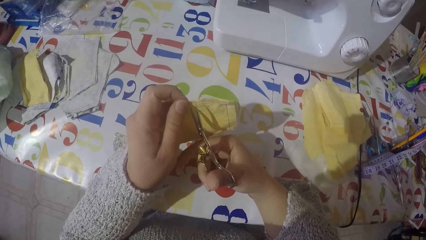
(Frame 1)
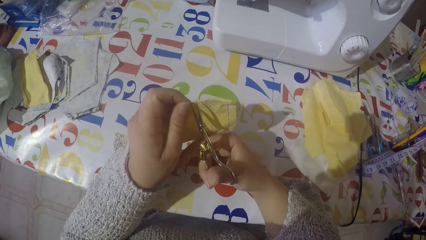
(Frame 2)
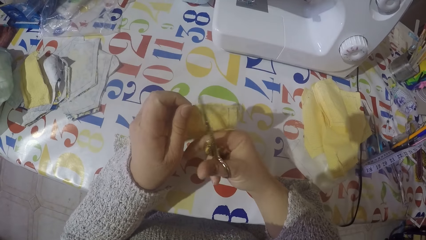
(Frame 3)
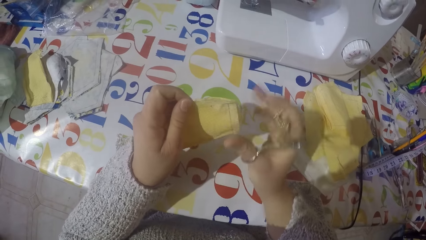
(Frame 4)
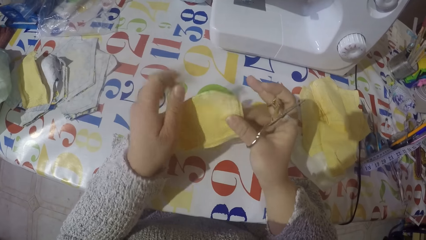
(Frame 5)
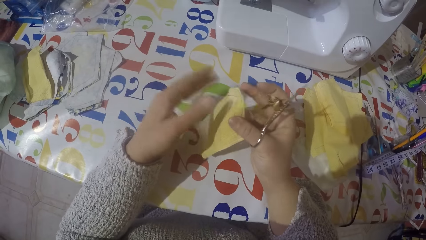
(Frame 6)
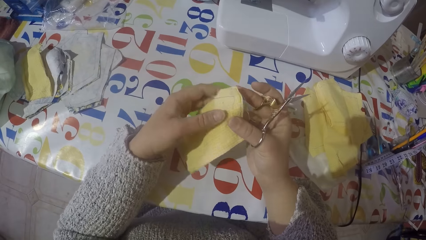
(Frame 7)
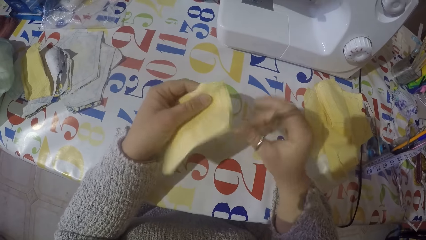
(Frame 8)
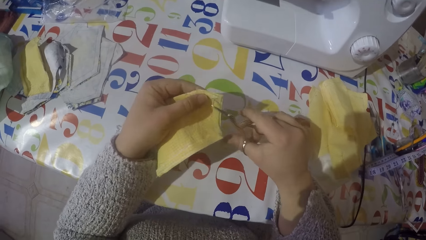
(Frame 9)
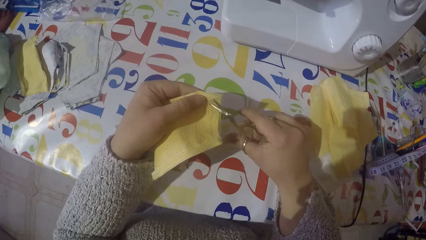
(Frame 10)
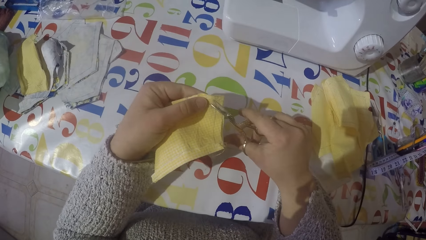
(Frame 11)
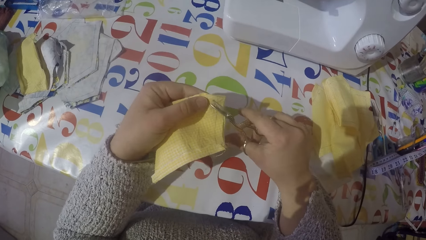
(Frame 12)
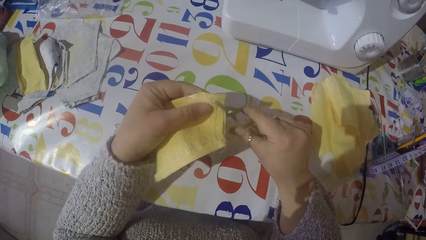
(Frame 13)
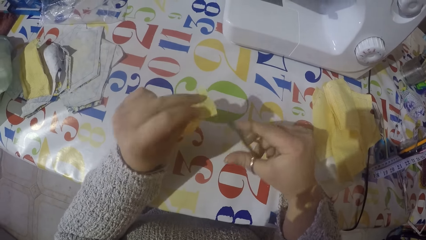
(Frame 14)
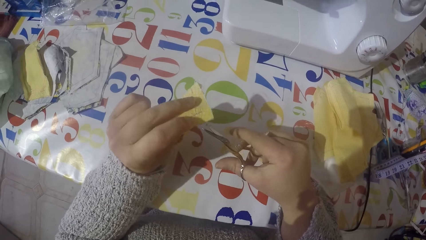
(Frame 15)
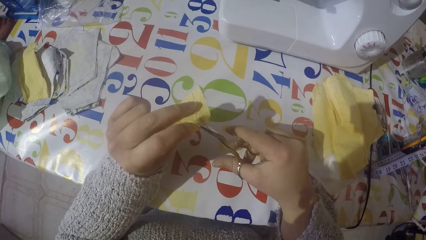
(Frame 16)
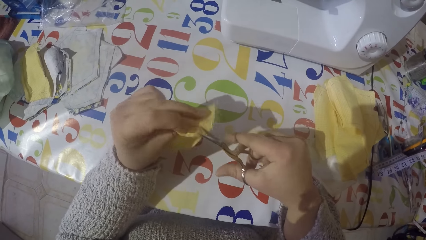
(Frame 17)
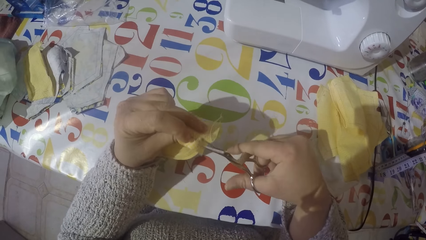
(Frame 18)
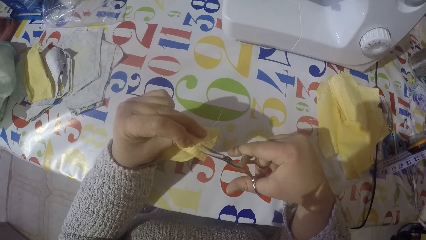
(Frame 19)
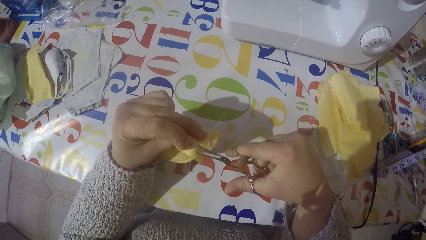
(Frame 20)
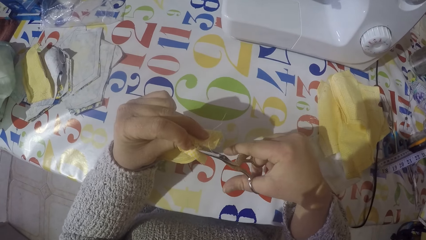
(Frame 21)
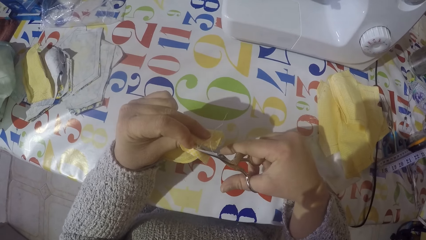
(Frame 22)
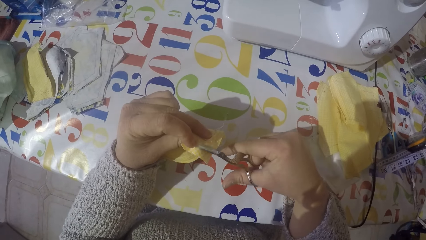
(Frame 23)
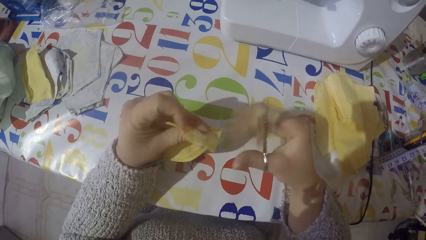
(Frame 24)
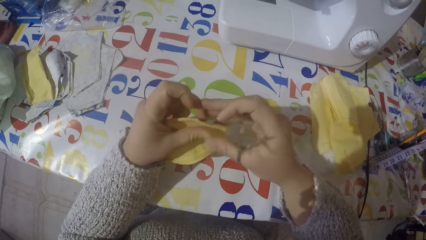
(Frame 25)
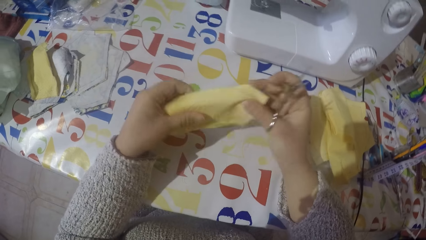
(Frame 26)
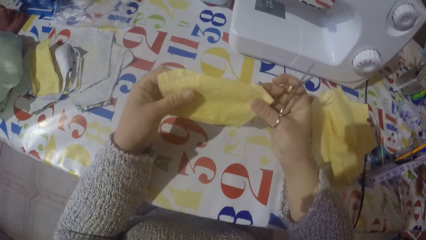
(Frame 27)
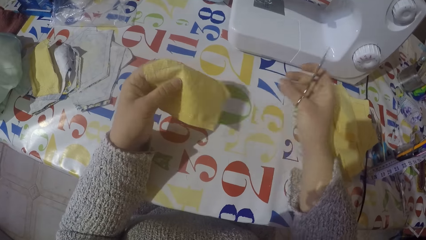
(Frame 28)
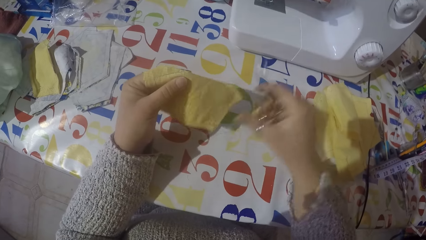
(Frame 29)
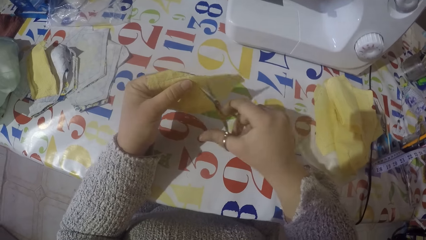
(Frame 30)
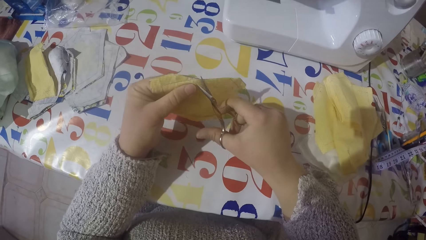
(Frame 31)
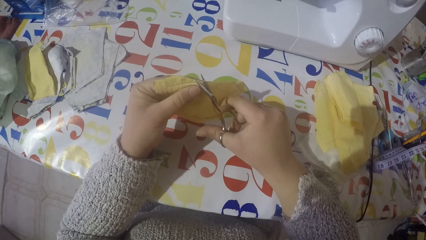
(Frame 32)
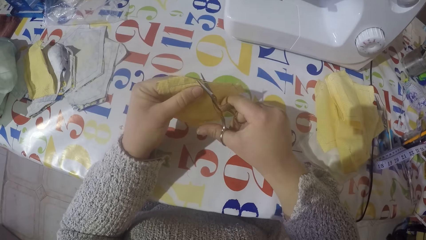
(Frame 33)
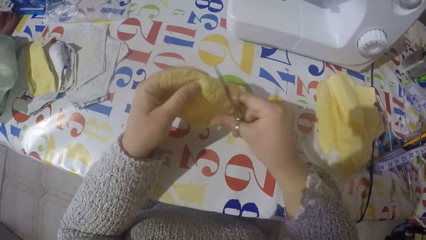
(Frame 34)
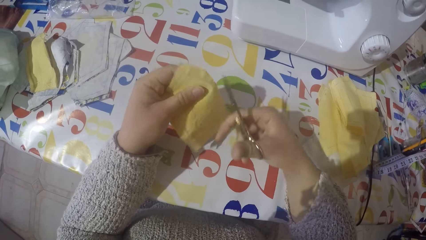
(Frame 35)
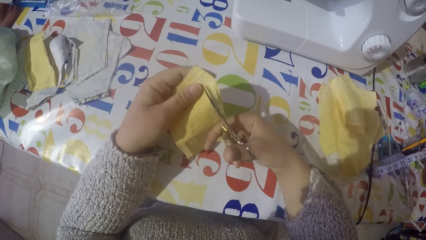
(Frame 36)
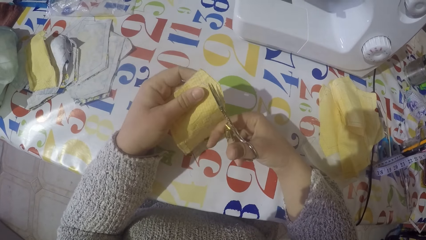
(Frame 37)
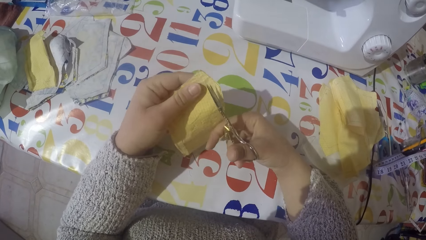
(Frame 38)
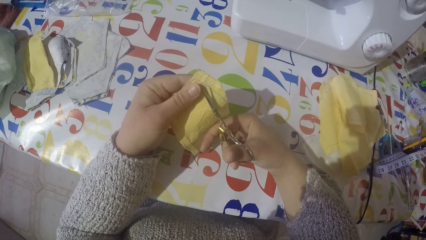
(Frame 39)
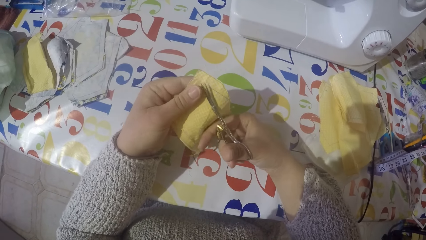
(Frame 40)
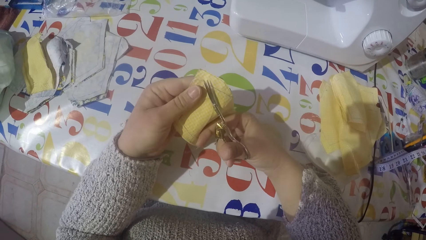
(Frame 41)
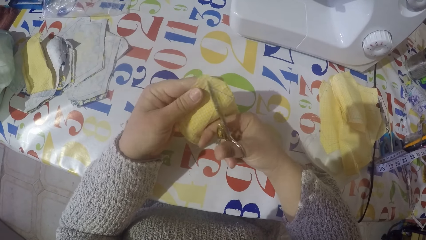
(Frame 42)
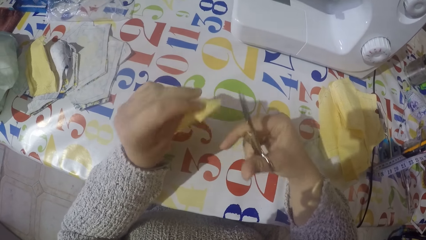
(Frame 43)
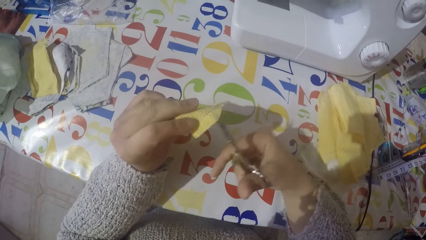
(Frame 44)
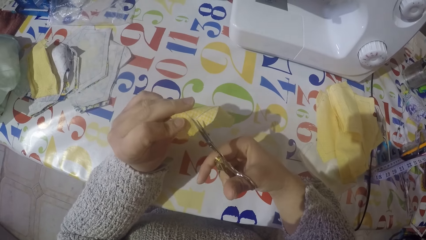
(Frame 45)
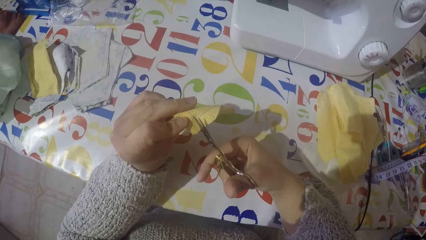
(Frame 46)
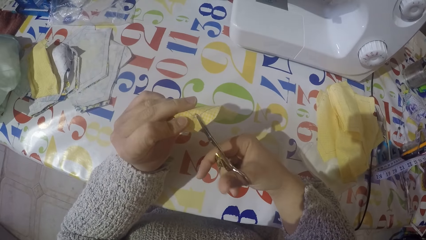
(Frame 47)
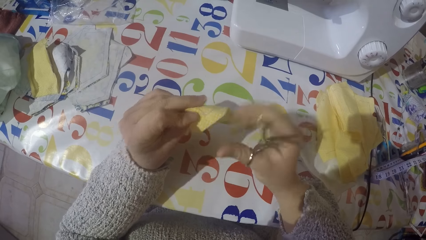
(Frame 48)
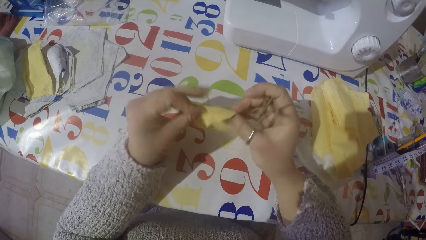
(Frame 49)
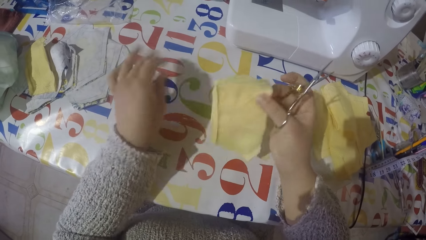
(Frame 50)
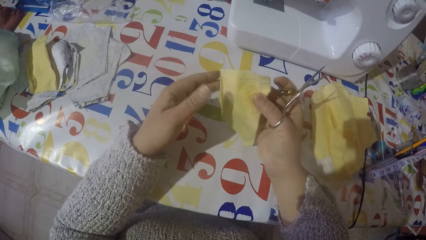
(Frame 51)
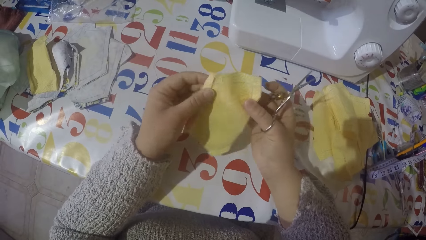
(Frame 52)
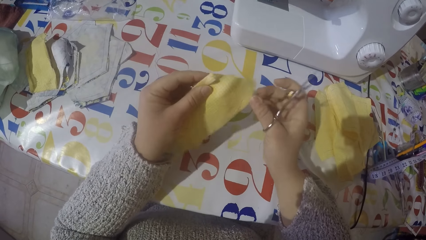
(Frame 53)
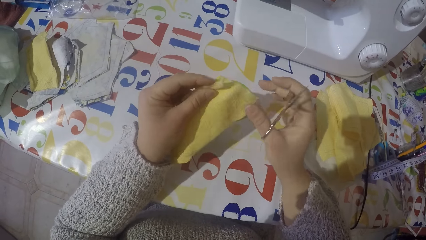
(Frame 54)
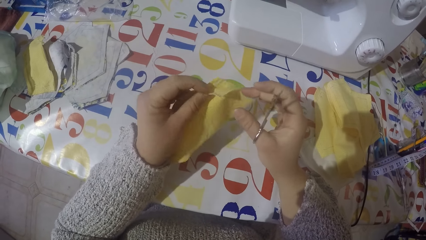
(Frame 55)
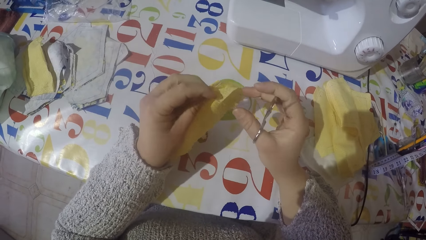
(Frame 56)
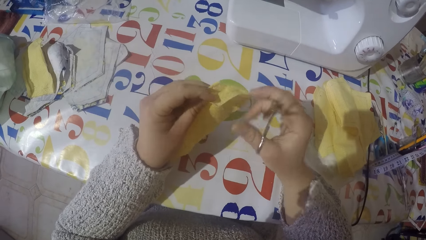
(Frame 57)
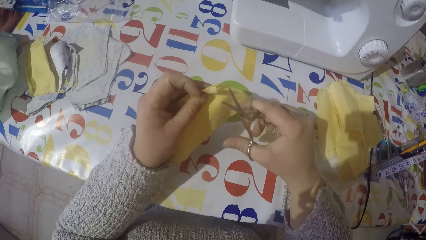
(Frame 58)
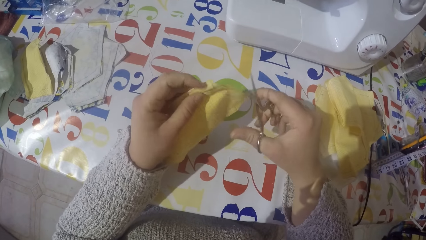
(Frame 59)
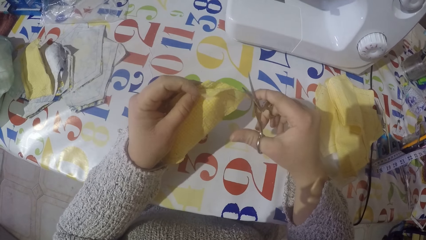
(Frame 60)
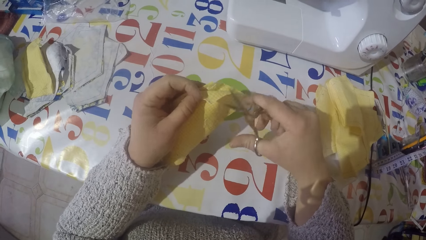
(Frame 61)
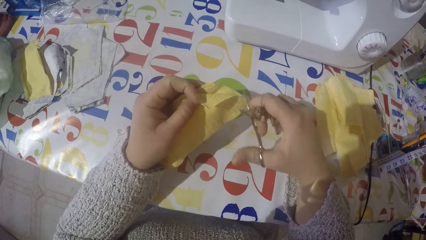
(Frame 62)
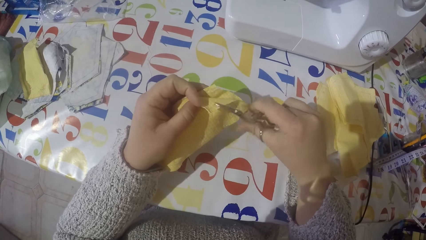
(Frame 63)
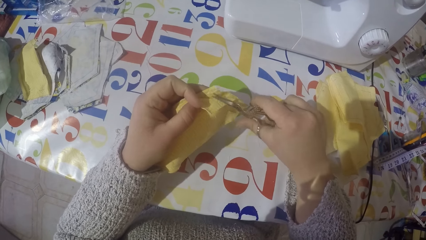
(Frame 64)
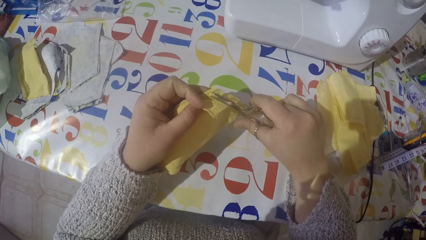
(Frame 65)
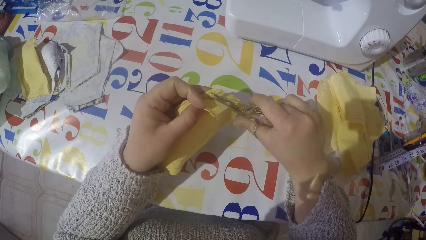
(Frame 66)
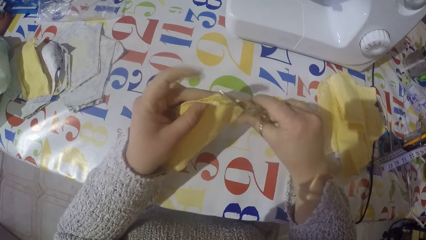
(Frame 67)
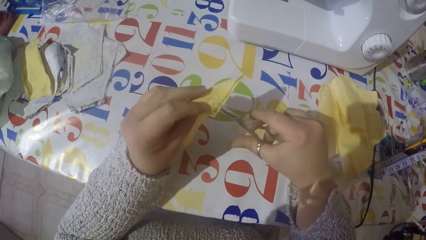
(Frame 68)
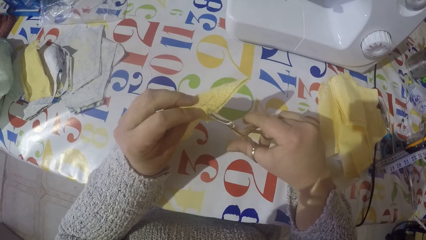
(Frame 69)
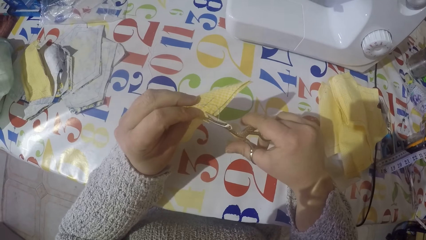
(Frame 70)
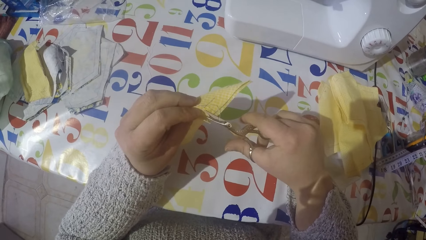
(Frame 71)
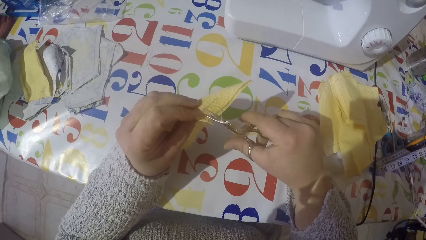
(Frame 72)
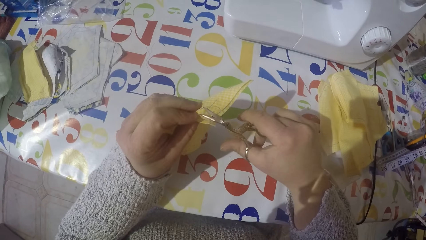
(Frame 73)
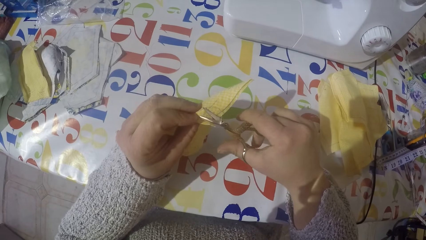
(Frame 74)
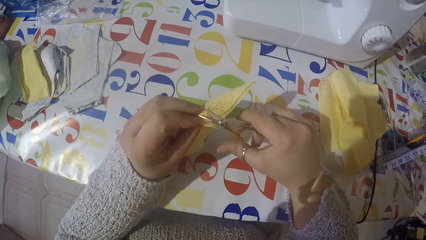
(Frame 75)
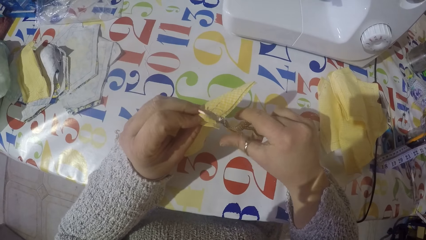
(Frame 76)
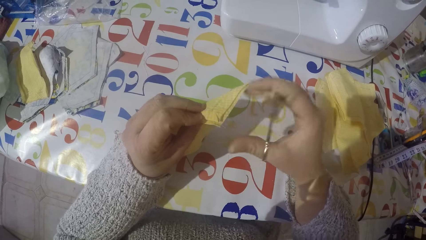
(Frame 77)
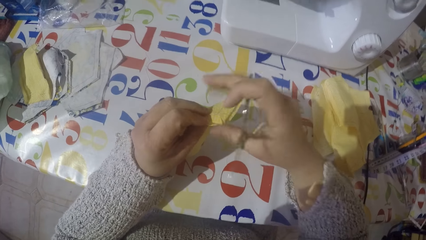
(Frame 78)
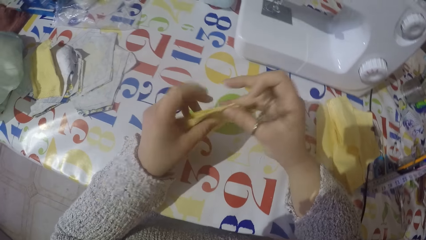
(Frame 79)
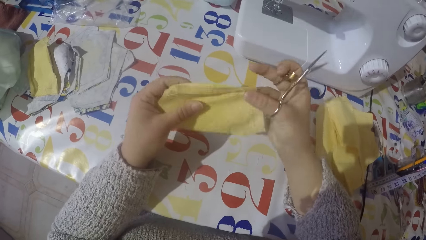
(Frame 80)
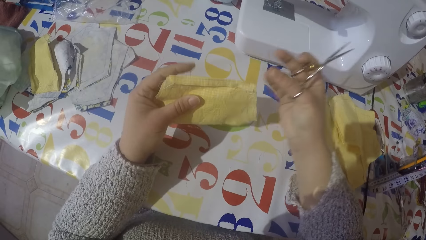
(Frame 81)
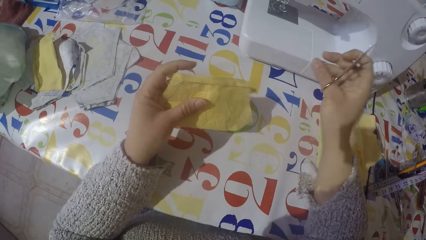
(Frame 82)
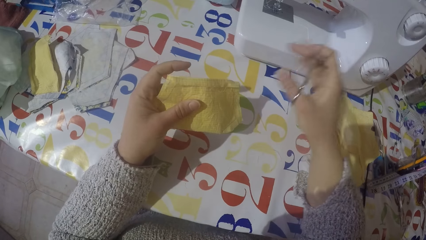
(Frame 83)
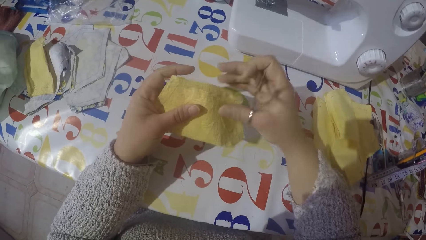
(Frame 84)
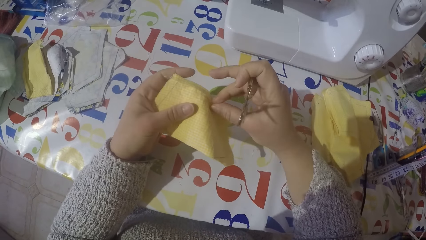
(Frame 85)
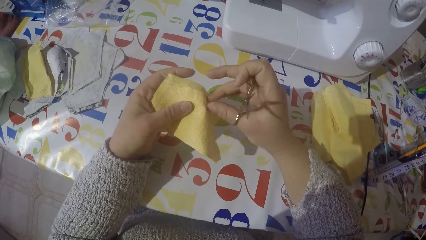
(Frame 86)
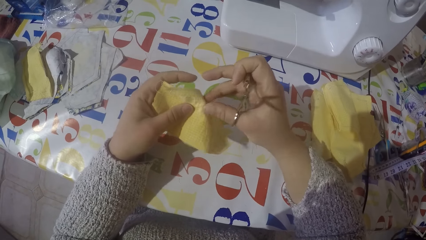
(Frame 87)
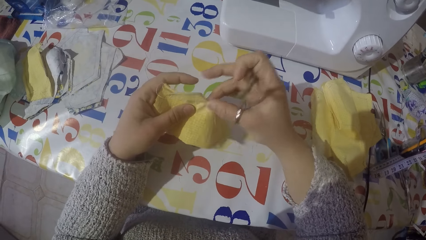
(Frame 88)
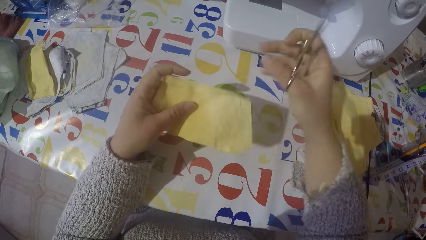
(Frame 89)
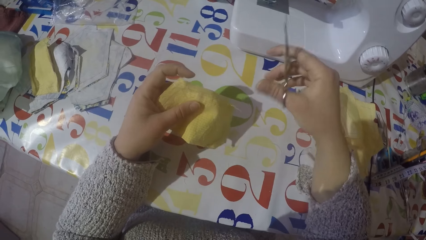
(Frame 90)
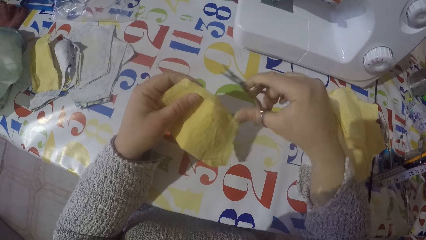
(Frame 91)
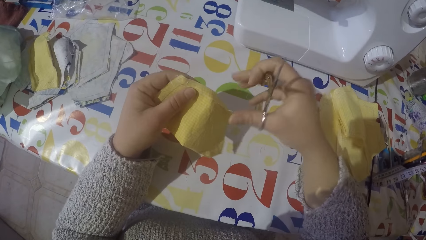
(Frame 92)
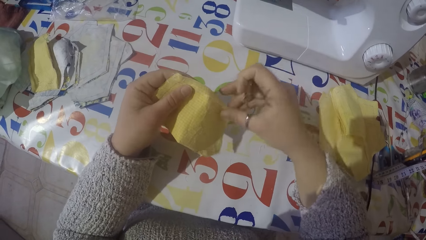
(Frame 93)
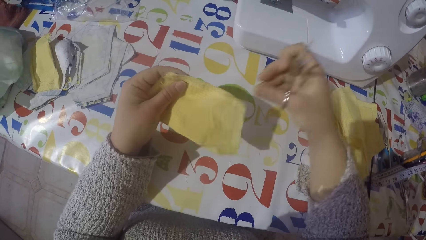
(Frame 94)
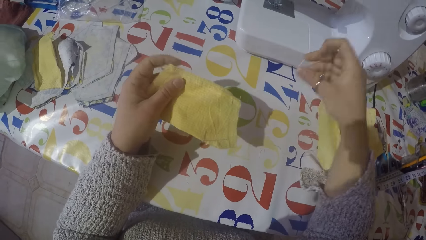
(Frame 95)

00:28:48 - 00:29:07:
The camera wearer cuts the thread from the cloth with scissors. They pull the sewing threads.
